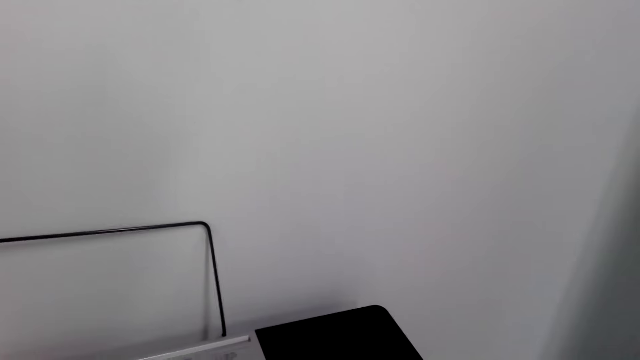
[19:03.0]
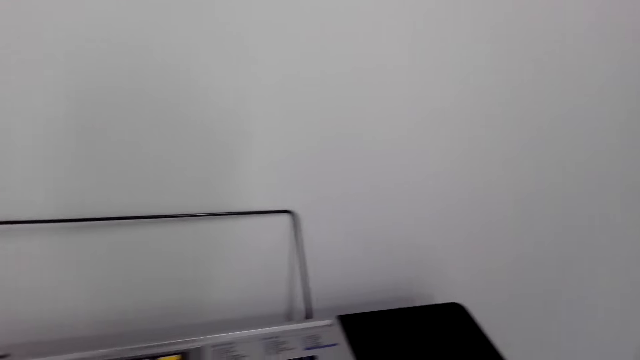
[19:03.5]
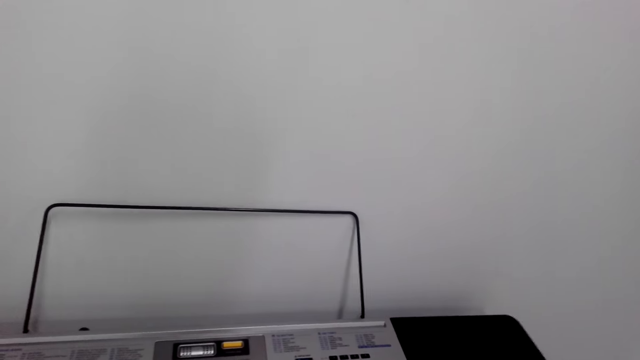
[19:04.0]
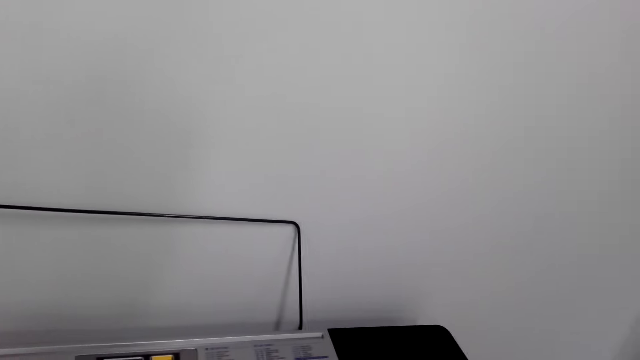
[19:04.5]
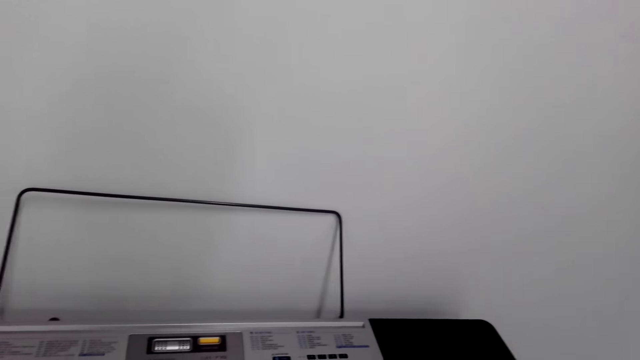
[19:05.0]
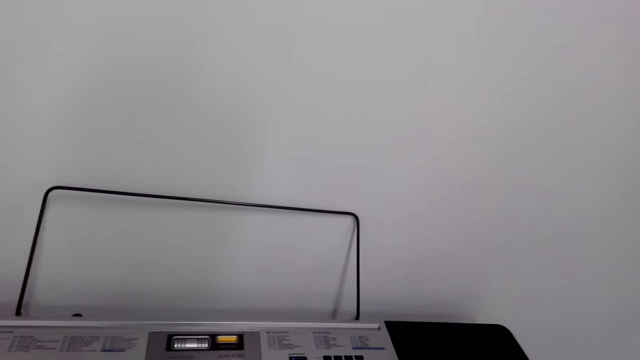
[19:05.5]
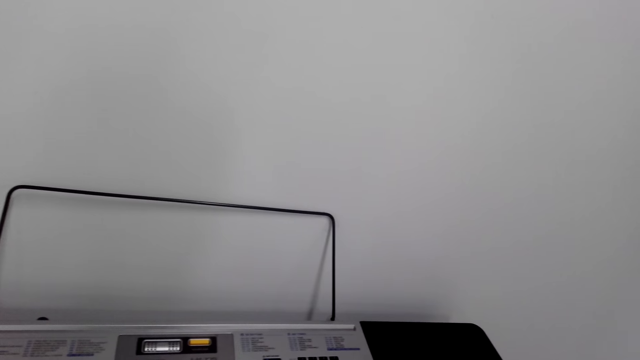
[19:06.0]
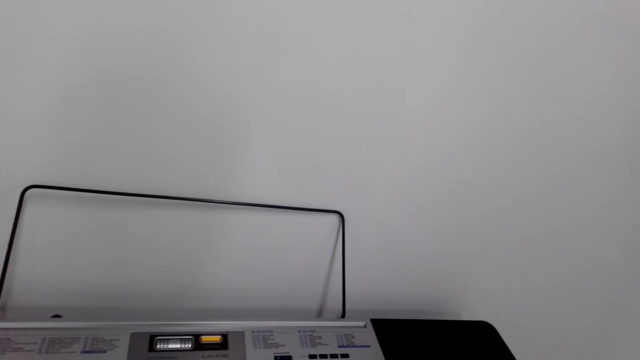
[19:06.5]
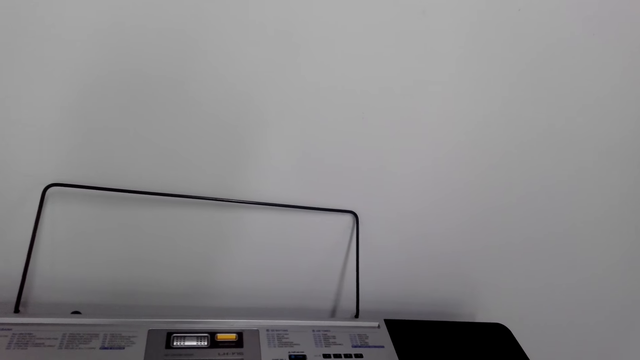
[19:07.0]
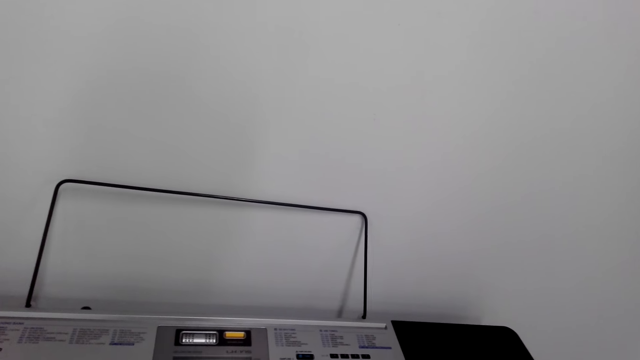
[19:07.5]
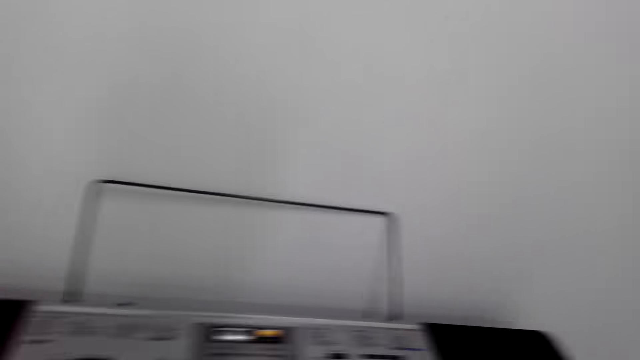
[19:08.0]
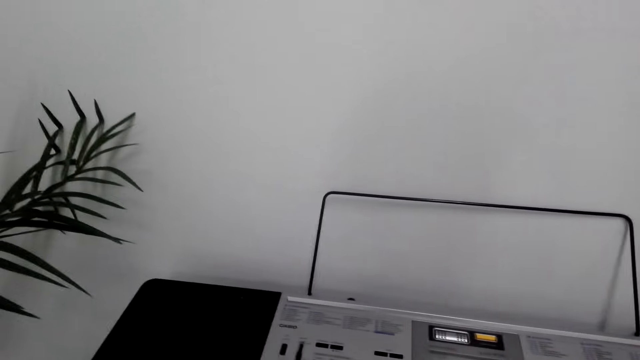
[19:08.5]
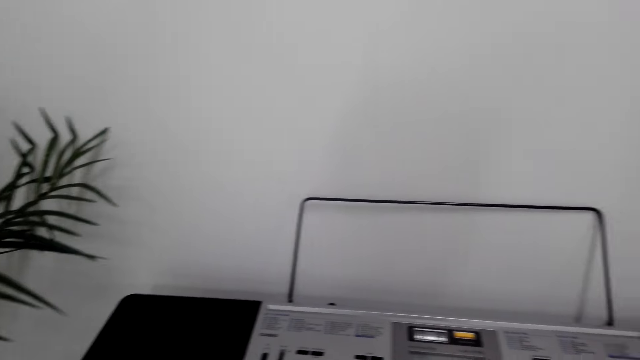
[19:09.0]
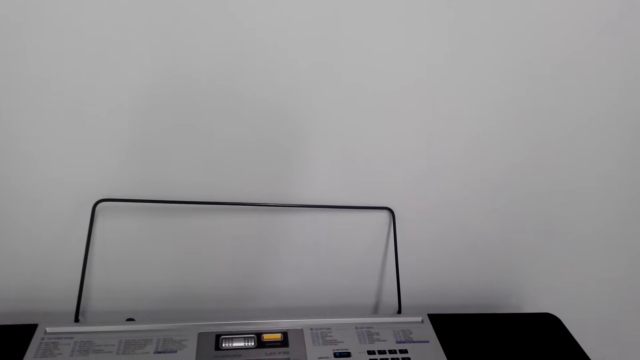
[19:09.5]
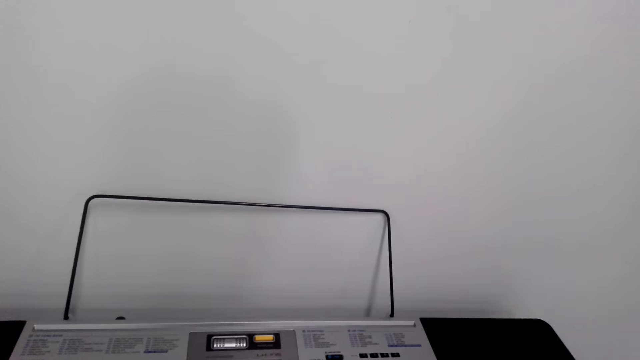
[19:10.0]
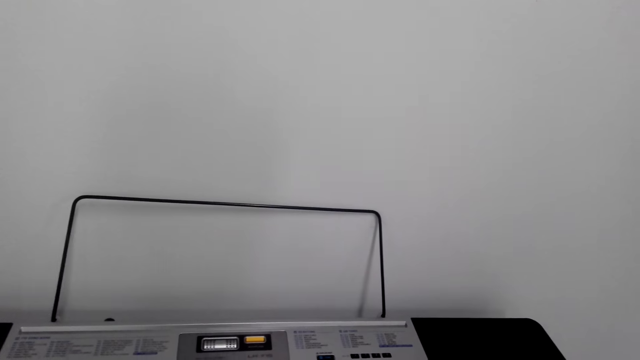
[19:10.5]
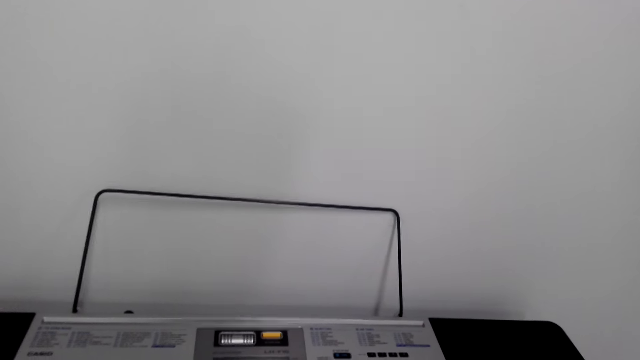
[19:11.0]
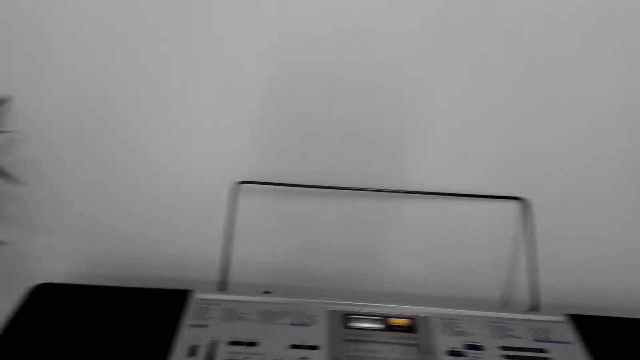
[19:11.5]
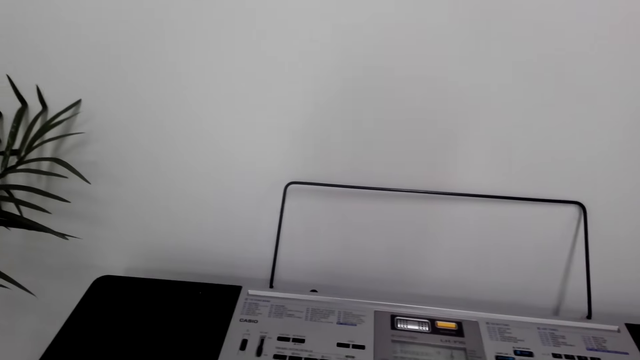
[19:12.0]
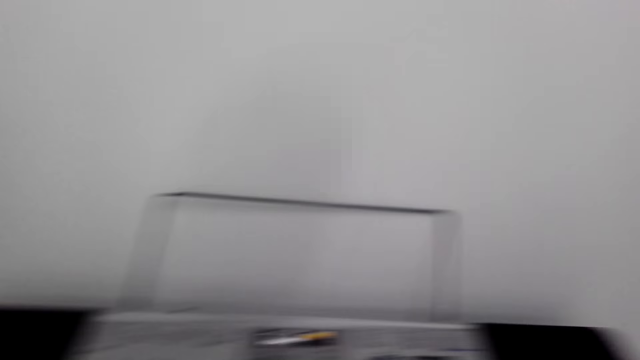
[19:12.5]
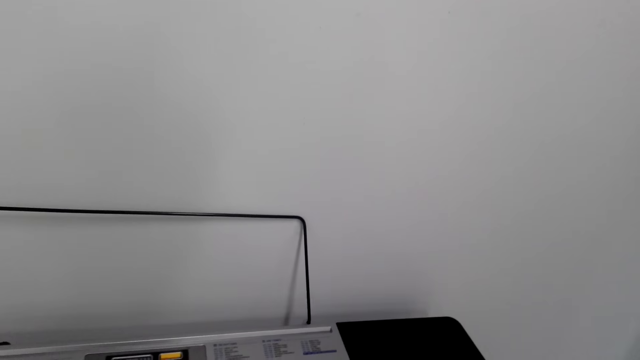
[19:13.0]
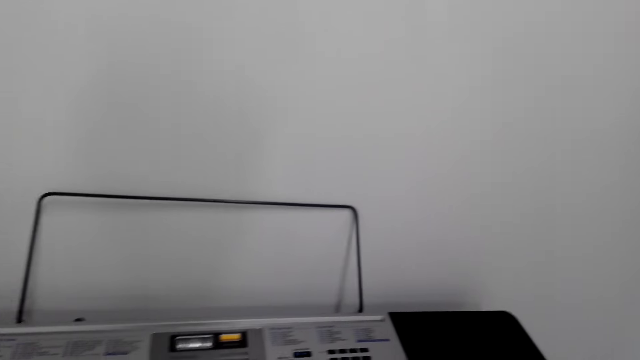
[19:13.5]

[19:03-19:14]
The camera wearer talks, plays the piano and stops talking. They play the piano.

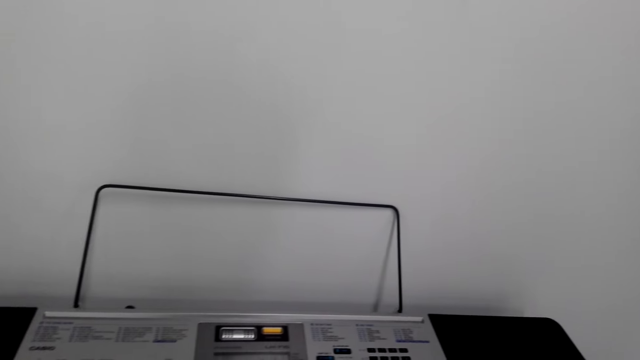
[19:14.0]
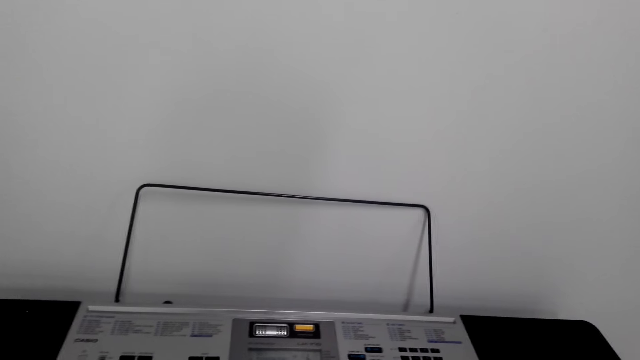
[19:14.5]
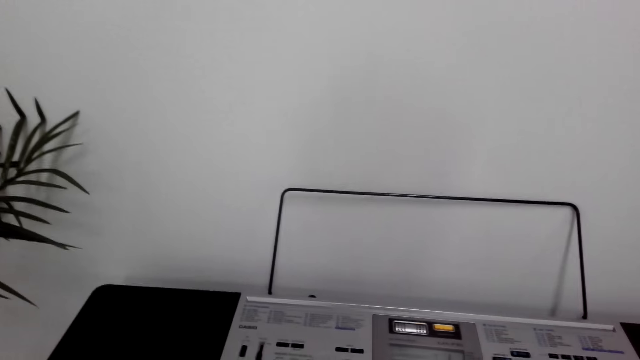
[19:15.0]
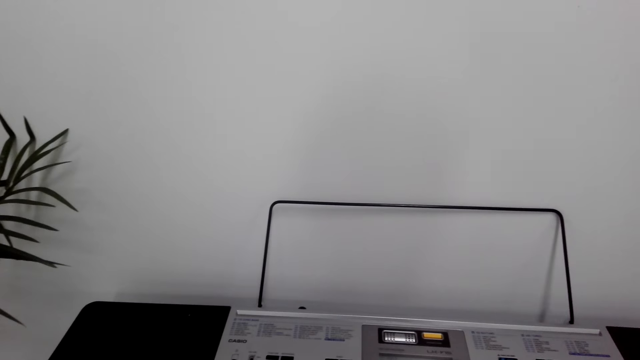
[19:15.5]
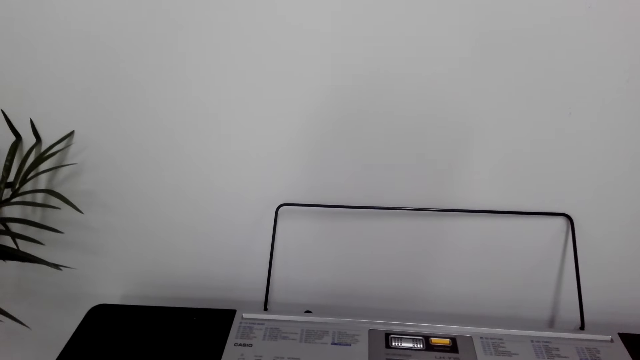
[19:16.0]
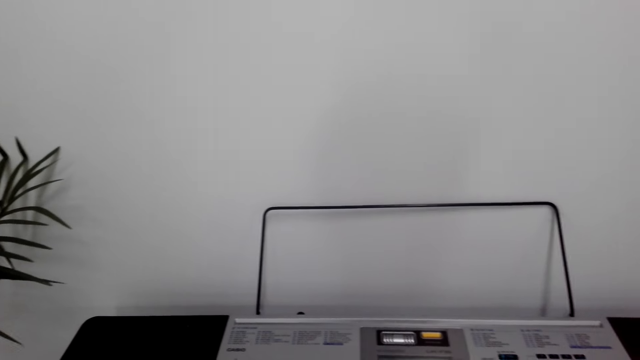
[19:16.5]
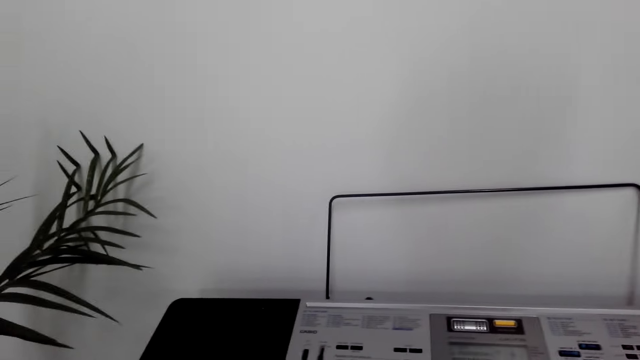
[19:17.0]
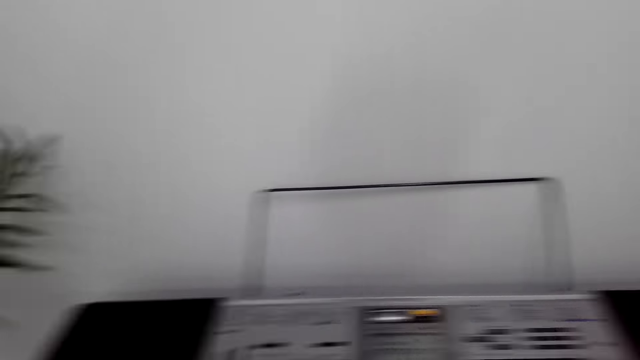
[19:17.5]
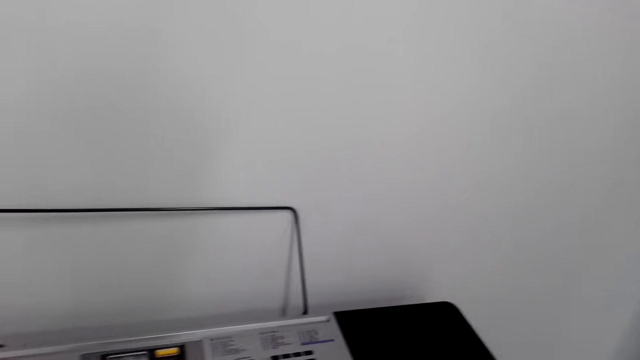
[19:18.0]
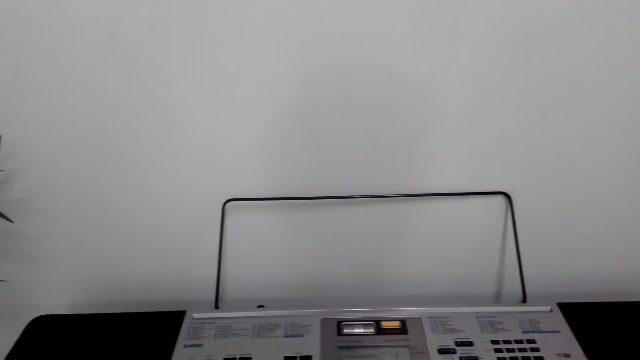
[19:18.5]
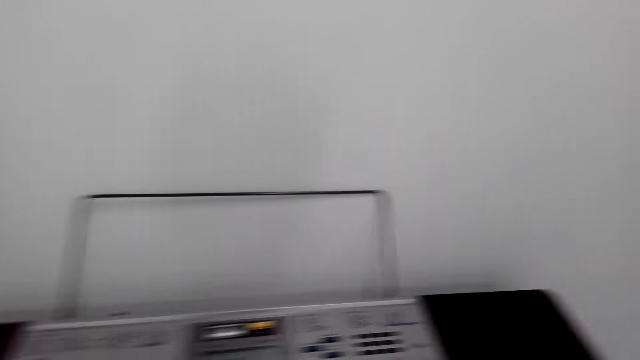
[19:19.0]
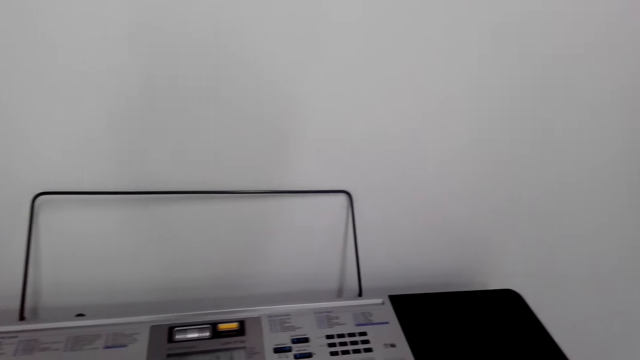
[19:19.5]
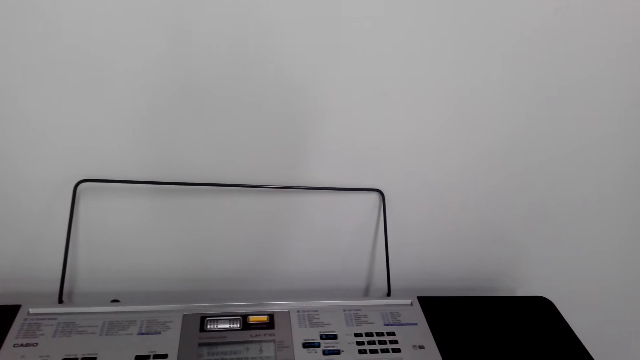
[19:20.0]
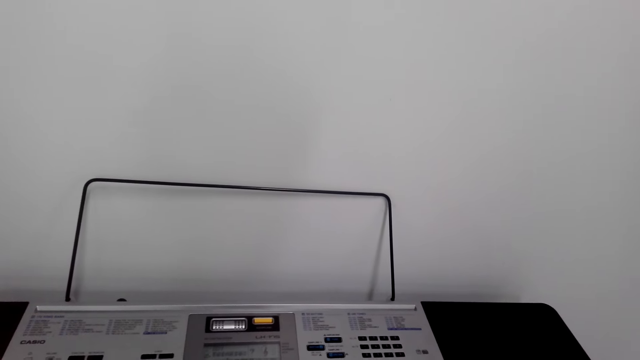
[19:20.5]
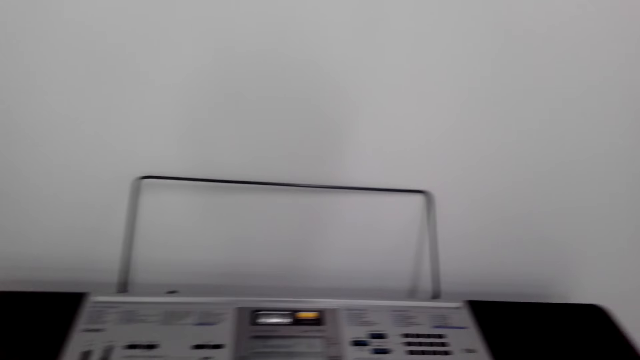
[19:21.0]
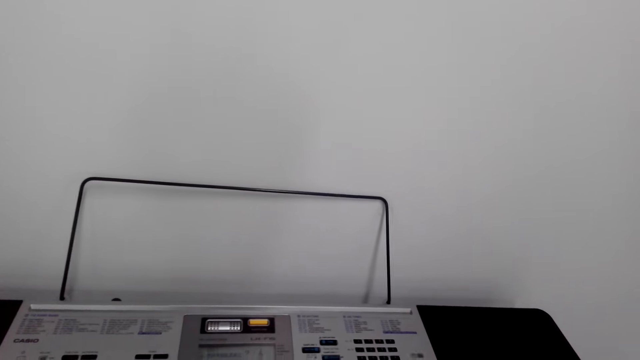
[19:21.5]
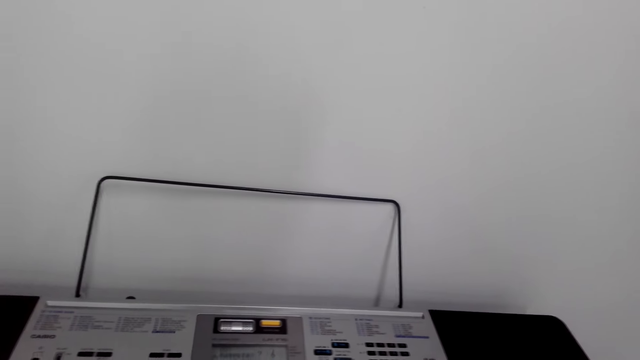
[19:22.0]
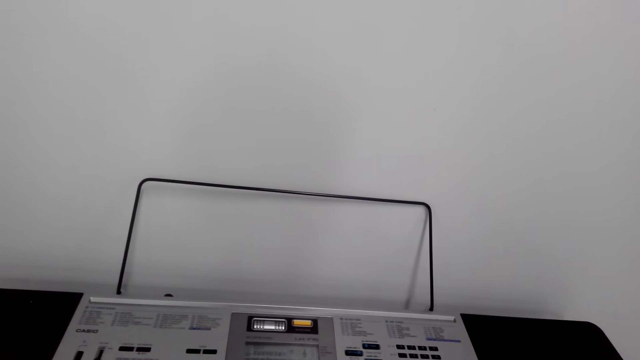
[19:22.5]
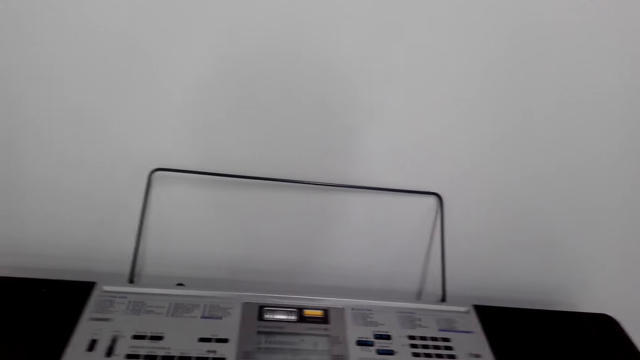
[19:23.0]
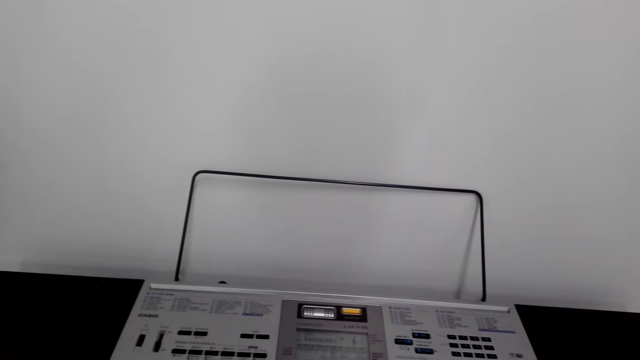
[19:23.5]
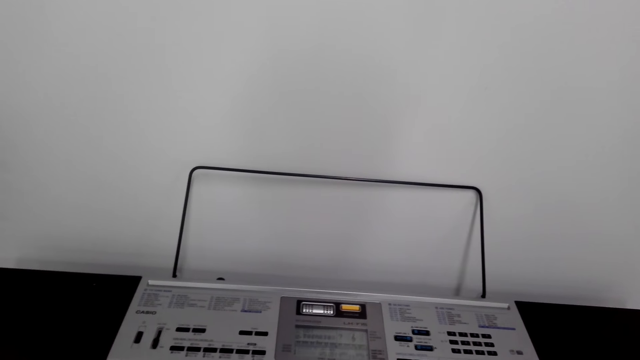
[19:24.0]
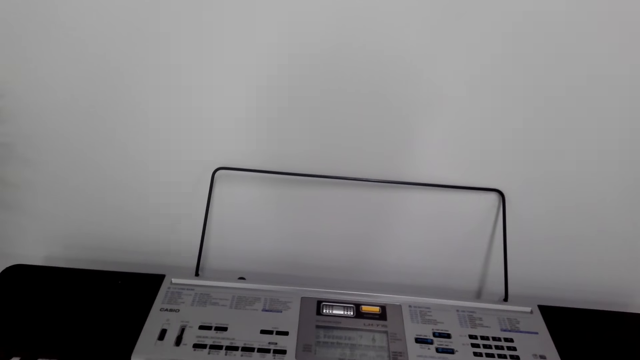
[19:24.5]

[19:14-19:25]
The camera wearer stops playing the piano. They play the piano.
